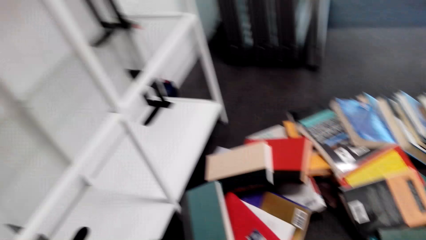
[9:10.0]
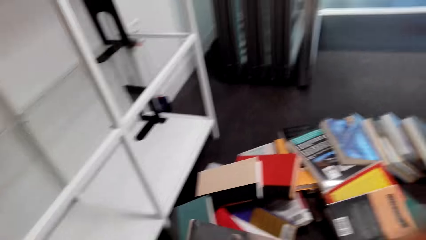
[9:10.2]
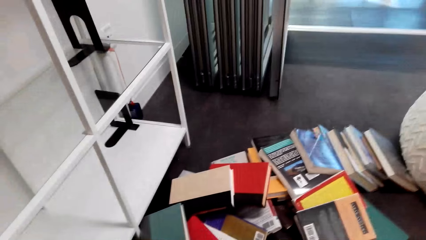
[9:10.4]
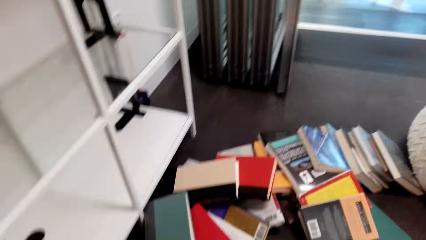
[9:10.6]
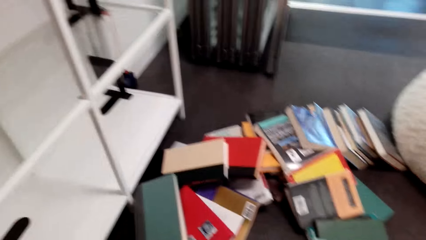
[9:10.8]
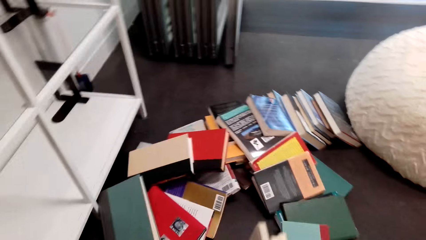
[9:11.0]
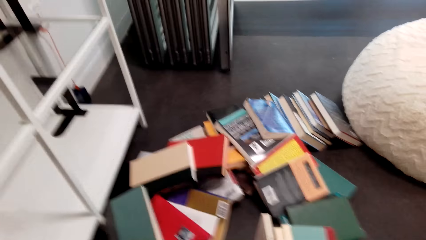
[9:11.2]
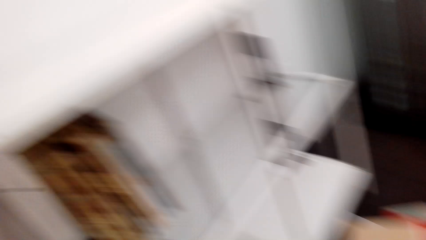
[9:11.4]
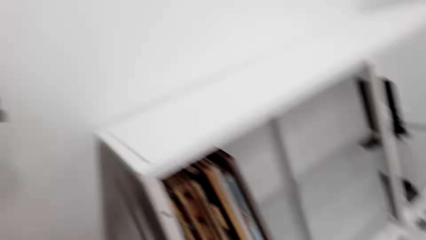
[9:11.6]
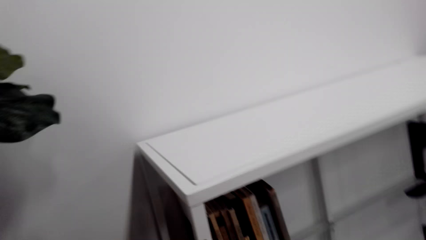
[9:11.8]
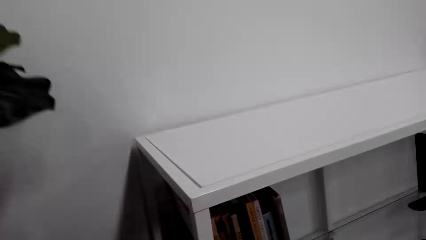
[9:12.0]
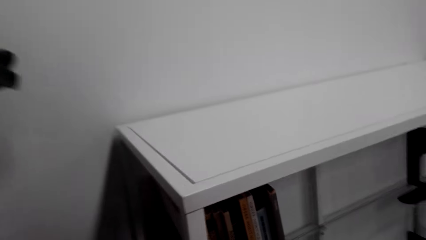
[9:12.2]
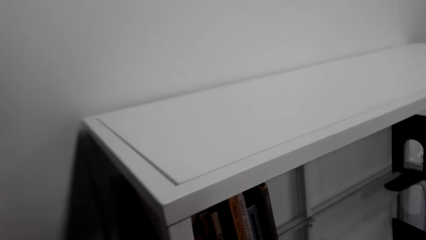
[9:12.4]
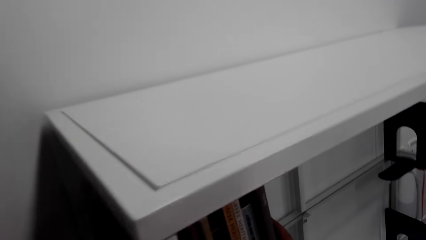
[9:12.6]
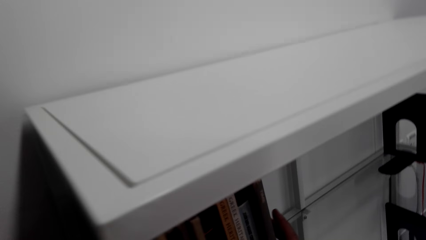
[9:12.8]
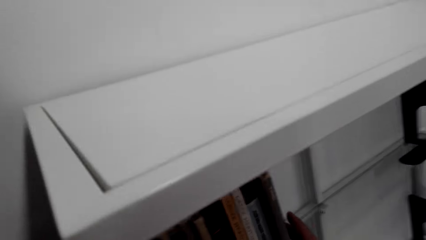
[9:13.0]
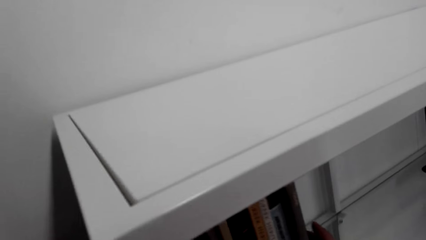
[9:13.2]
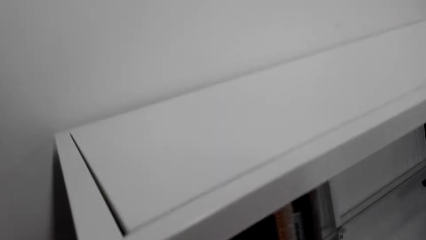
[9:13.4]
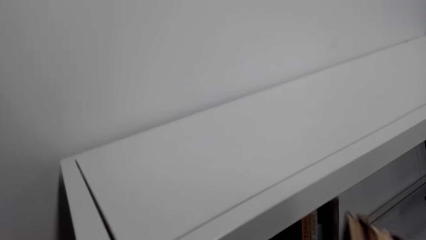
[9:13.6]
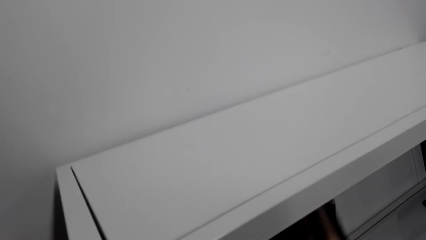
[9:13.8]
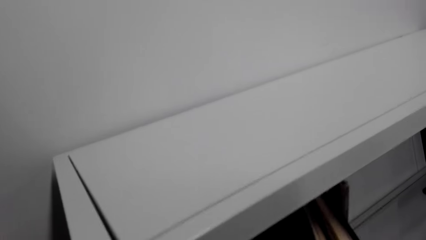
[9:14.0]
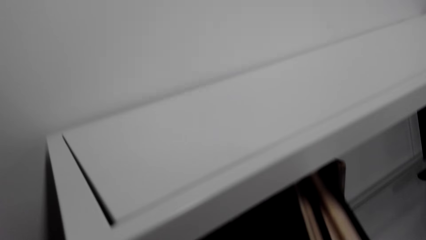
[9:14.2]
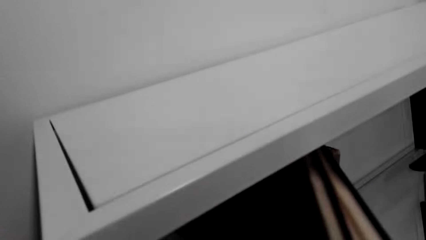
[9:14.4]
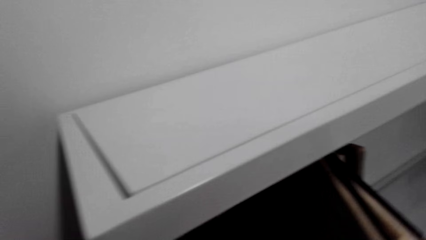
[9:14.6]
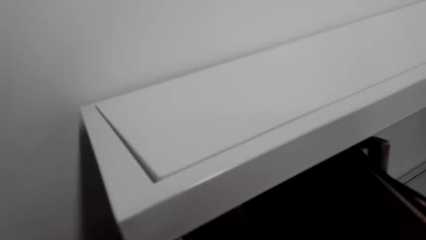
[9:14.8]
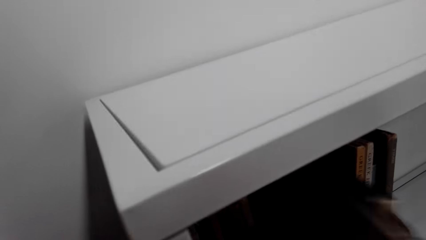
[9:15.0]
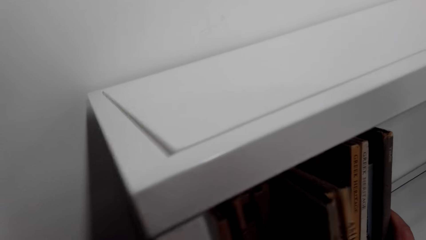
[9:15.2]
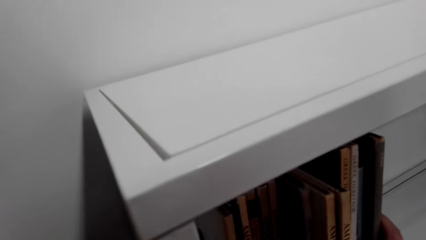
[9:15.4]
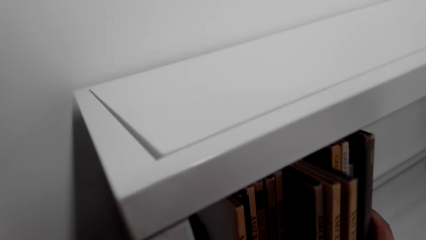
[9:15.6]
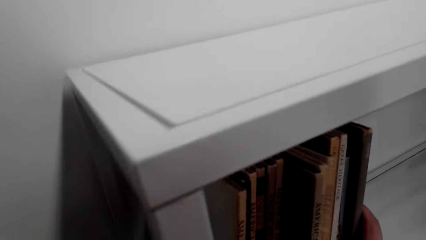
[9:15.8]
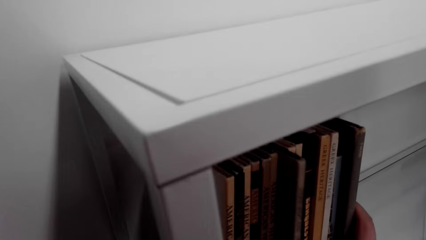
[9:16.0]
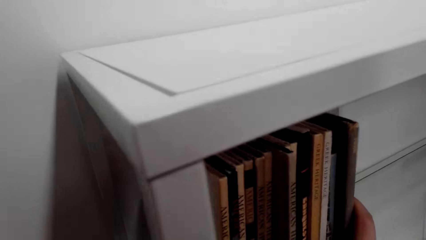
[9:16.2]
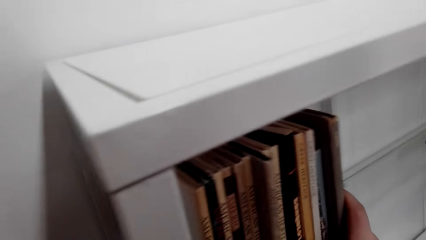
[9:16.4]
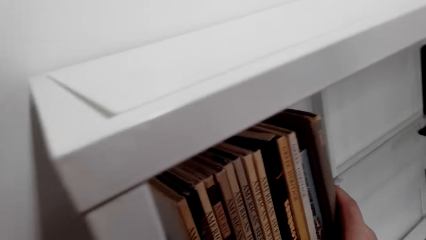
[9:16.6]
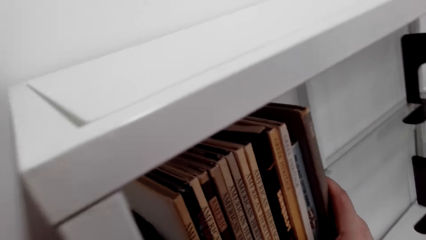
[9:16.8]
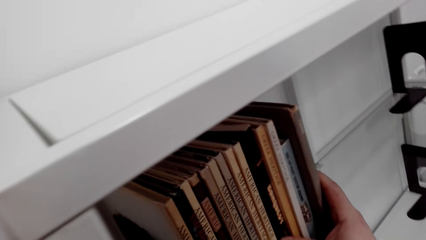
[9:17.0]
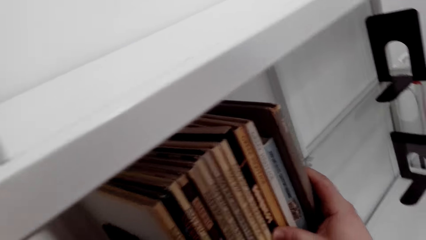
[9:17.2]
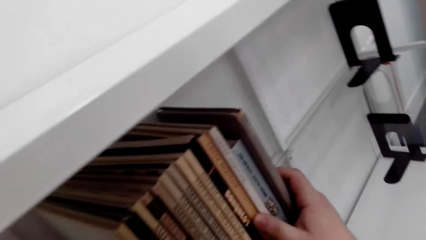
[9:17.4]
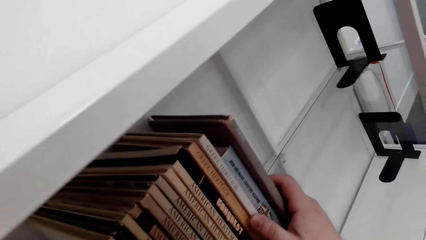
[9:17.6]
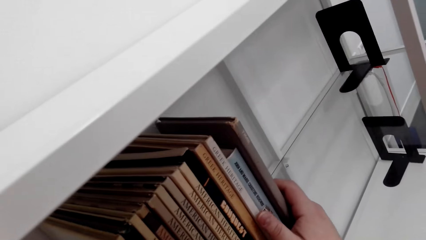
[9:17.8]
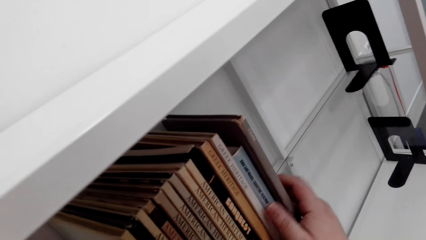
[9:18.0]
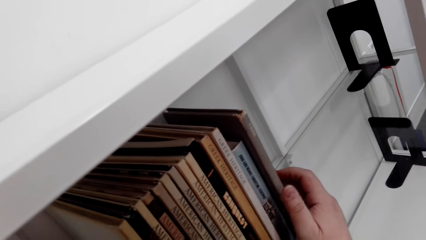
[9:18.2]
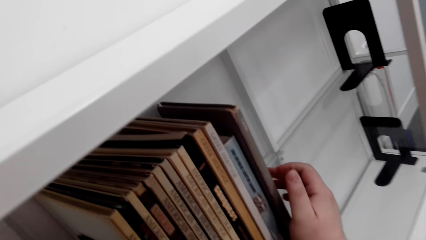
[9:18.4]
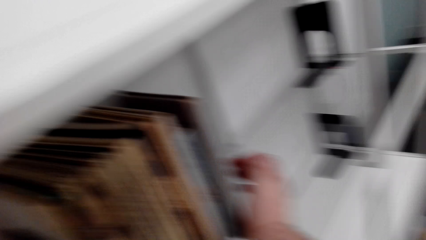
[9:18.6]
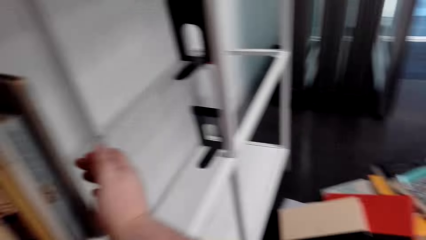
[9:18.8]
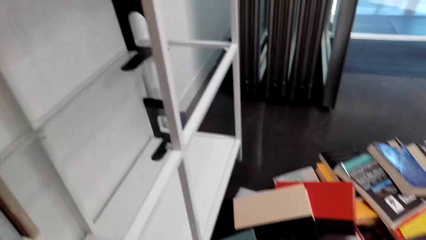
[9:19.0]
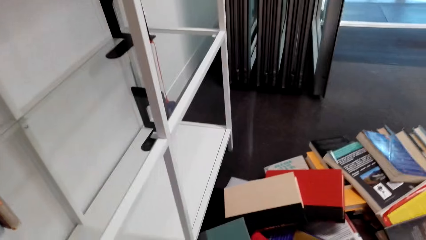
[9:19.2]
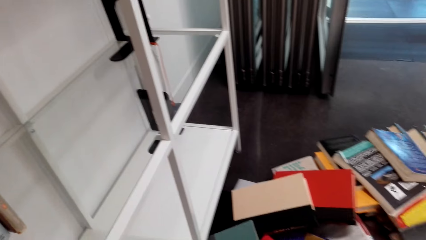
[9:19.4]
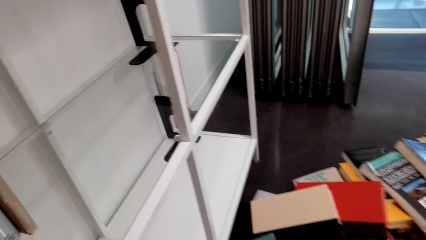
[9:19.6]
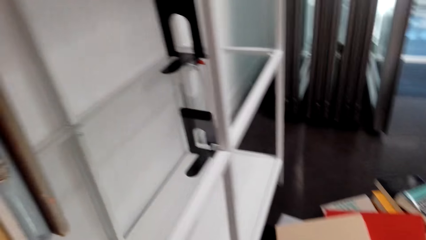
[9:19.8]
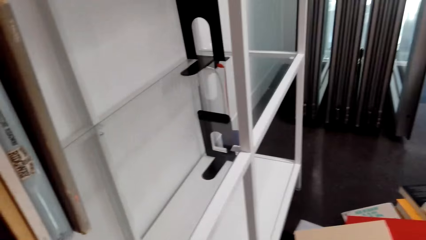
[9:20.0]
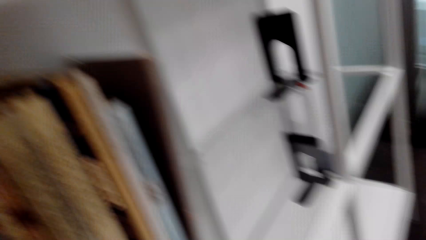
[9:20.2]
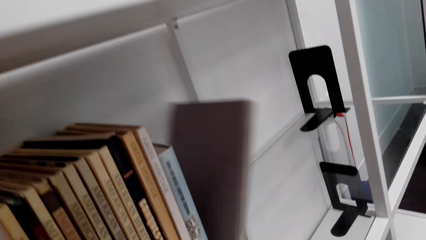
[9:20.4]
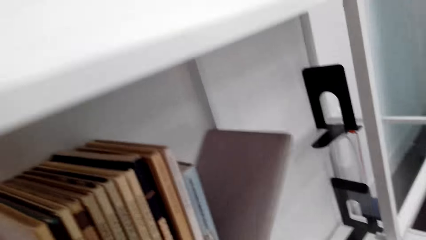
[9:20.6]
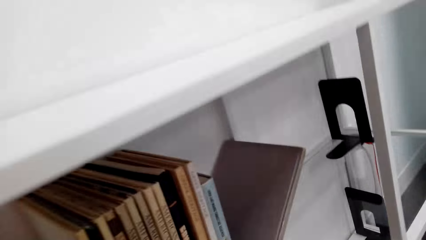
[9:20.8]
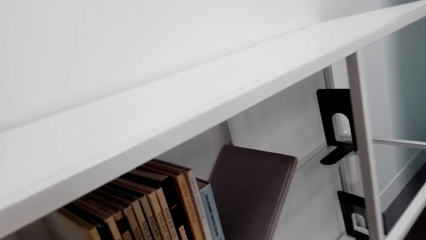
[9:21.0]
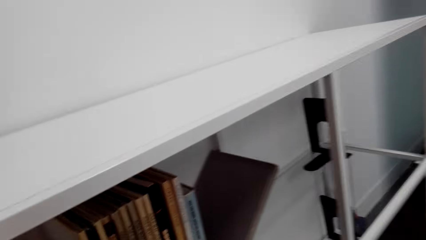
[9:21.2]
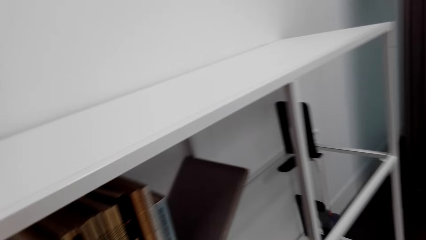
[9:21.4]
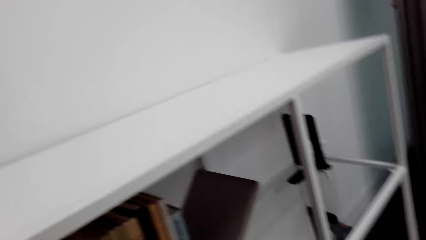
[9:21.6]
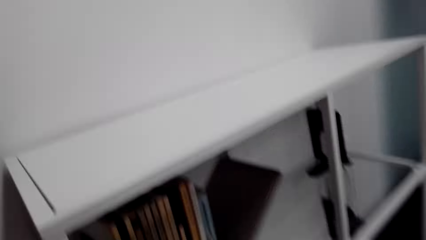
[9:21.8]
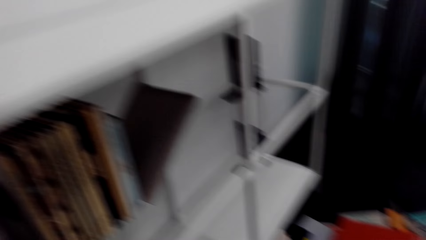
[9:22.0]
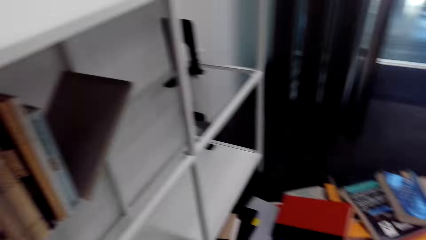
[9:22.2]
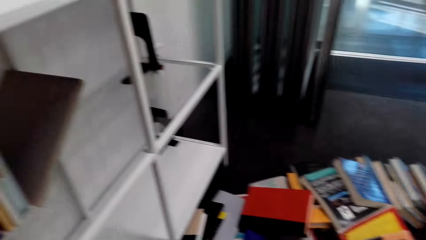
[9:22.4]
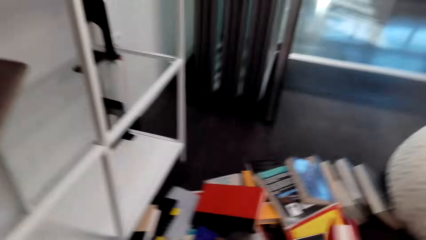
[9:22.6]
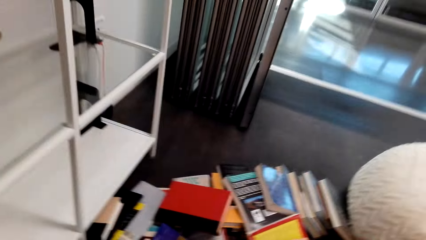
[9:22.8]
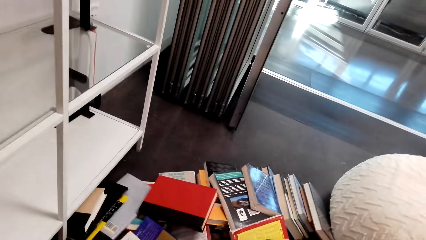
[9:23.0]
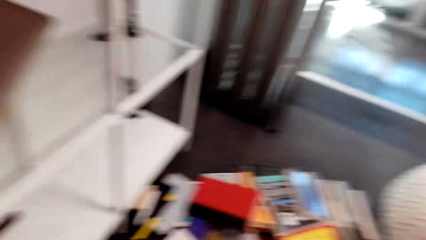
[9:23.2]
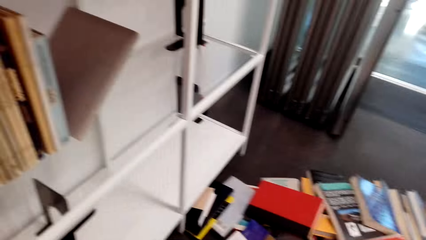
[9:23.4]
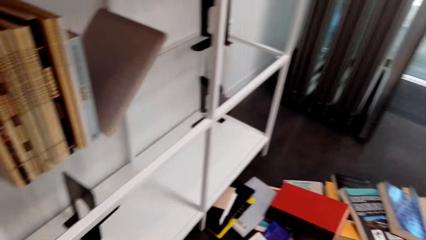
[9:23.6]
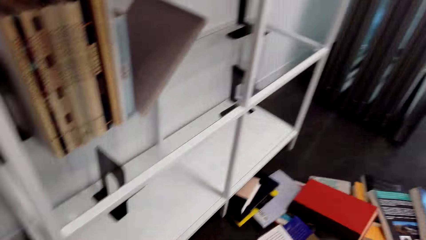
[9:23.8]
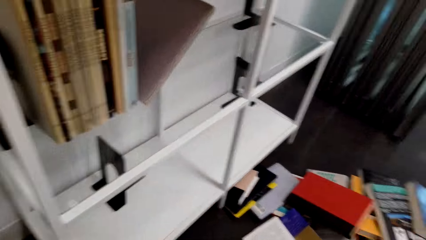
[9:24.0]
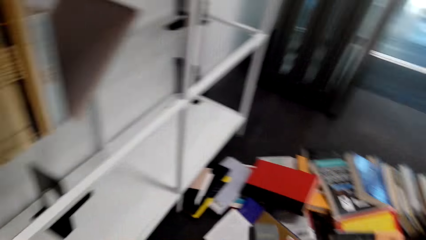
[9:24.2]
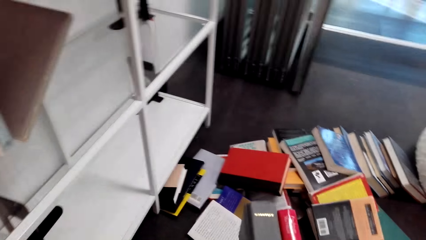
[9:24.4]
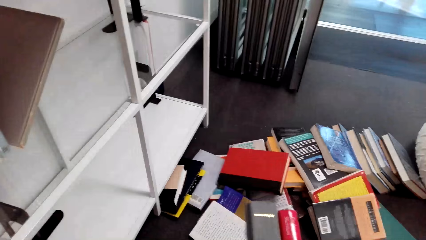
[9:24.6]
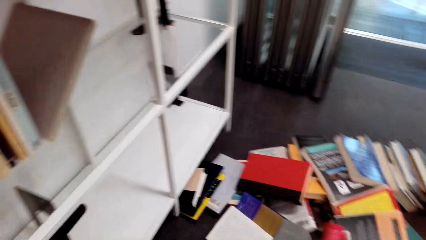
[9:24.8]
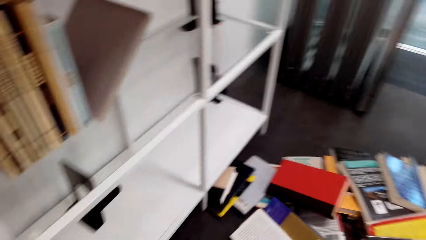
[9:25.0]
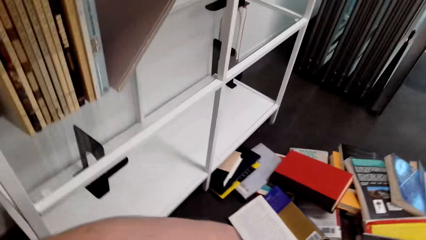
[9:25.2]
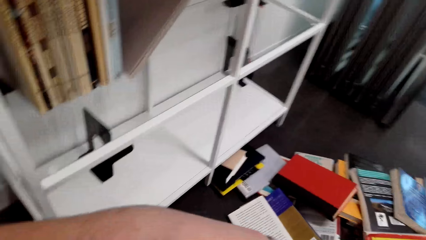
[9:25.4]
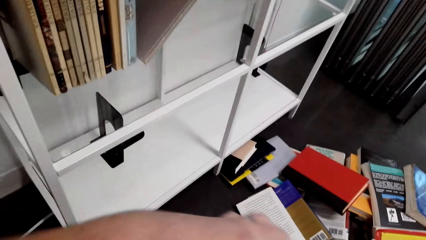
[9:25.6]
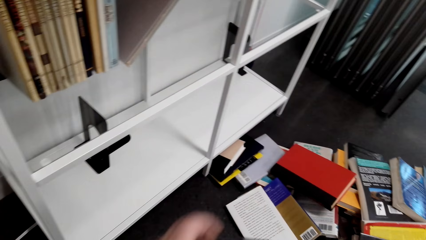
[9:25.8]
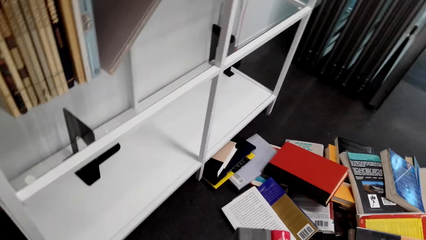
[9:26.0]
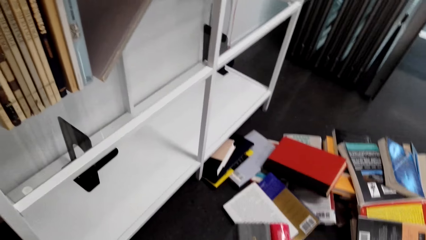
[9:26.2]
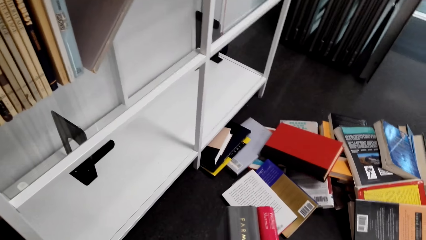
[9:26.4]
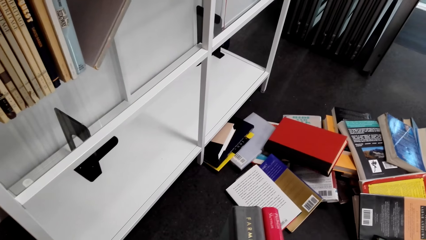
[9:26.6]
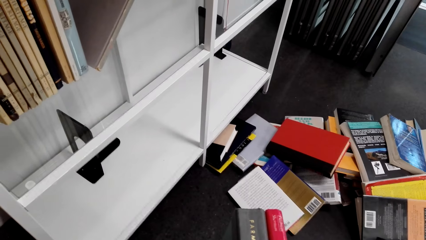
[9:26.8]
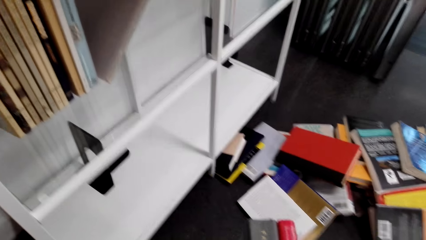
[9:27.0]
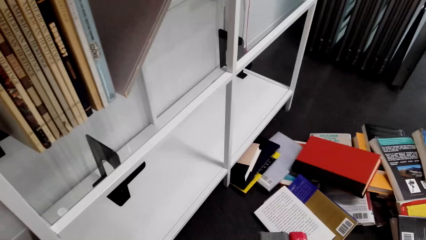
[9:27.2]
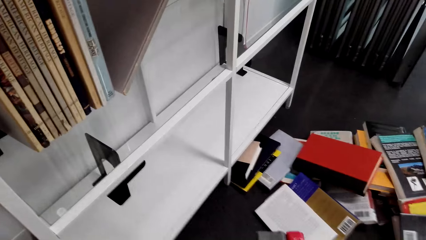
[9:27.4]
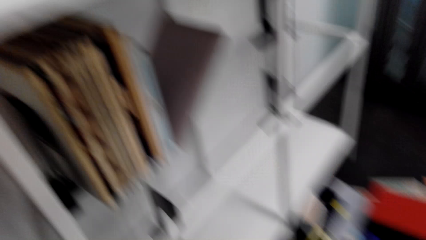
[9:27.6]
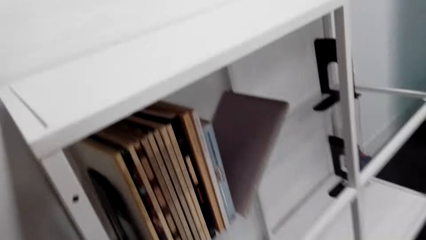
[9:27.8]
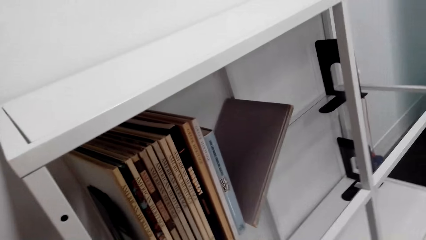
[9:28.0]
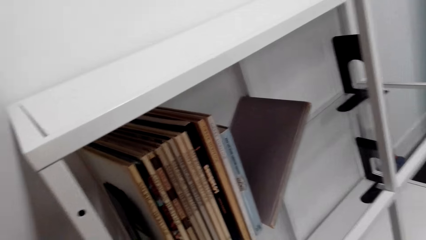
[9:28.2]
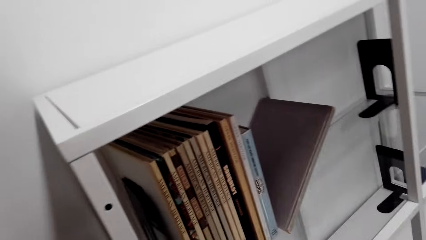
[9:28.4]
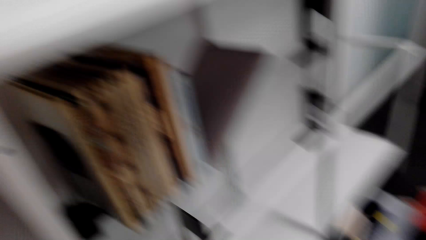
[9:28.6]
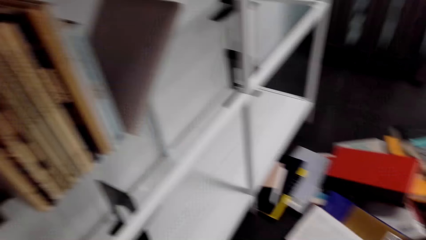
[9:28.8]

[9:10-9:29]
The camera wearer picks books from the floor. They put the books in the bookshelf or shelf. They put a novel into the shelf. They take a book from the shelf. They hold books. They pick two books from the floor.
